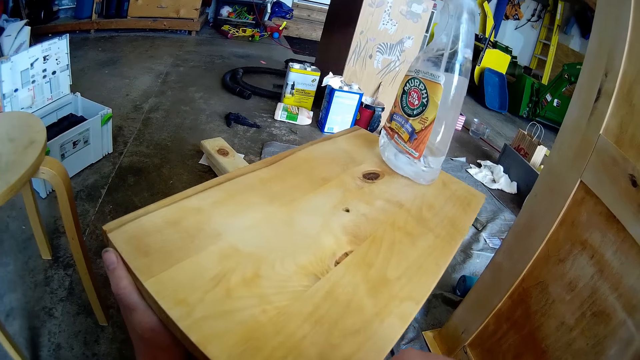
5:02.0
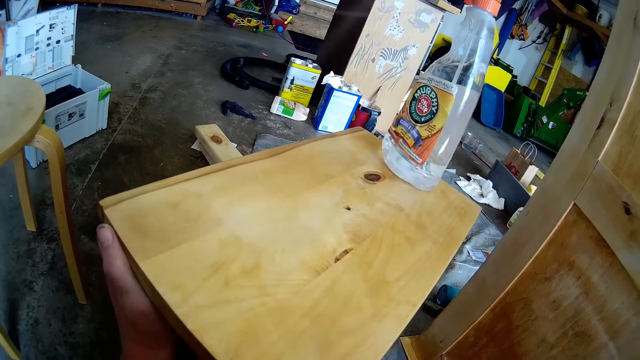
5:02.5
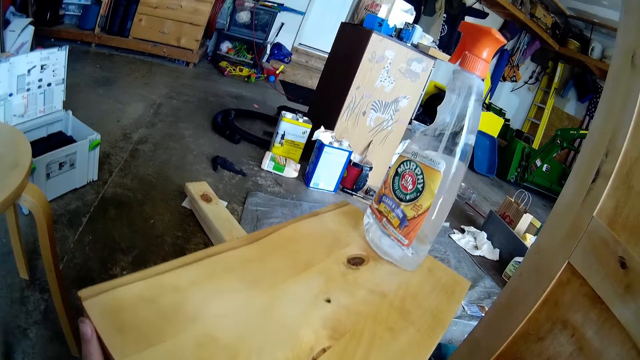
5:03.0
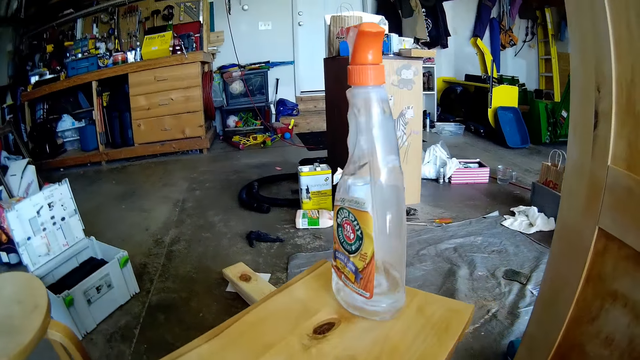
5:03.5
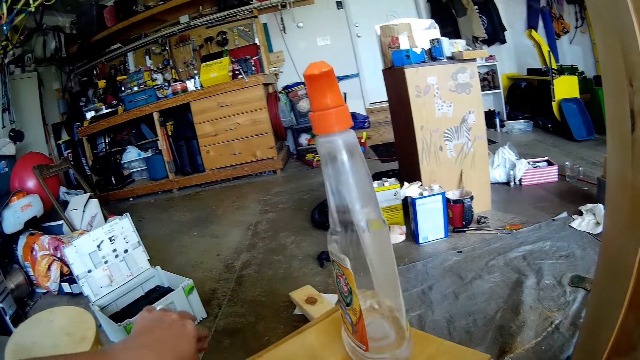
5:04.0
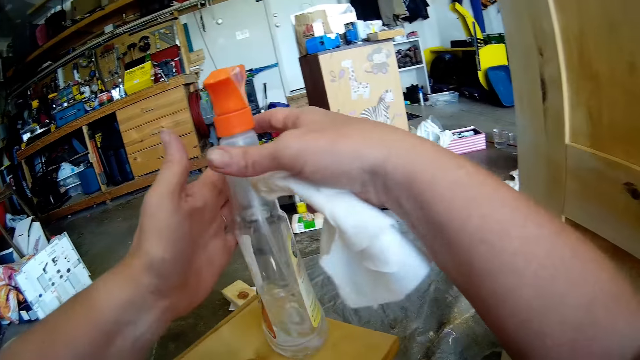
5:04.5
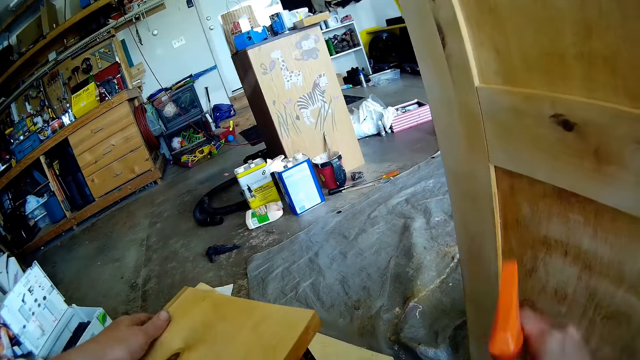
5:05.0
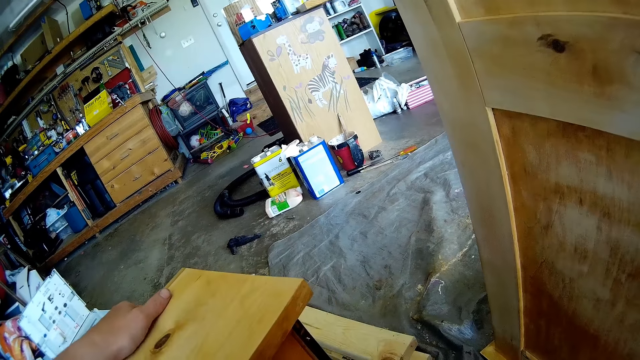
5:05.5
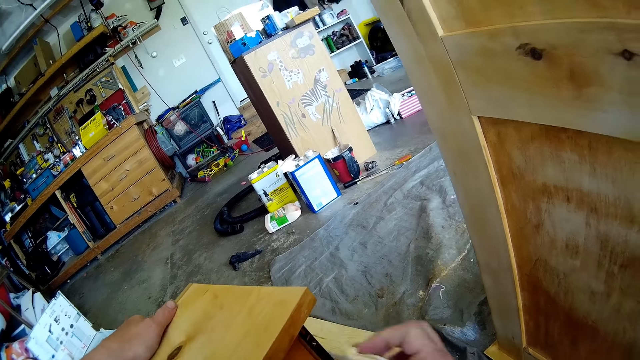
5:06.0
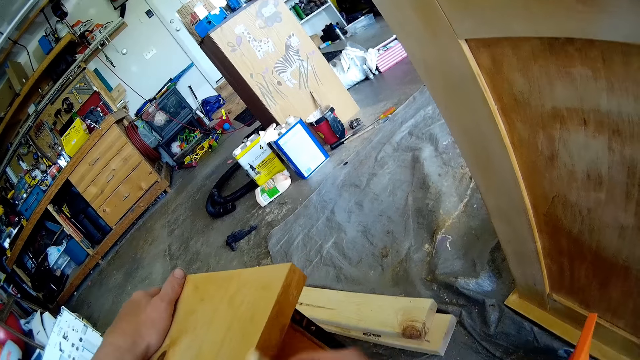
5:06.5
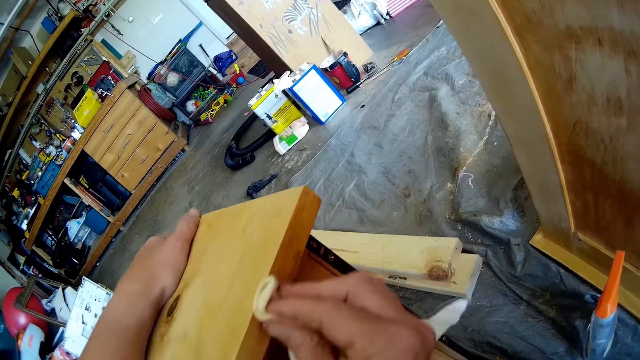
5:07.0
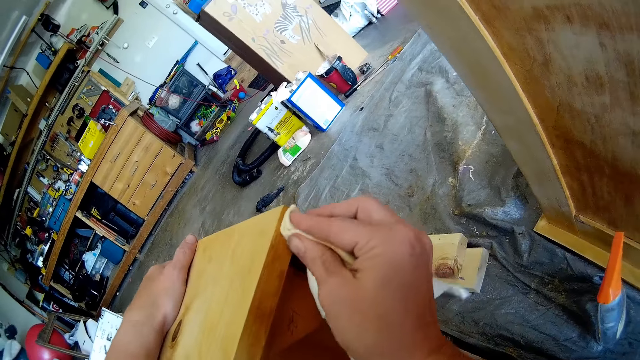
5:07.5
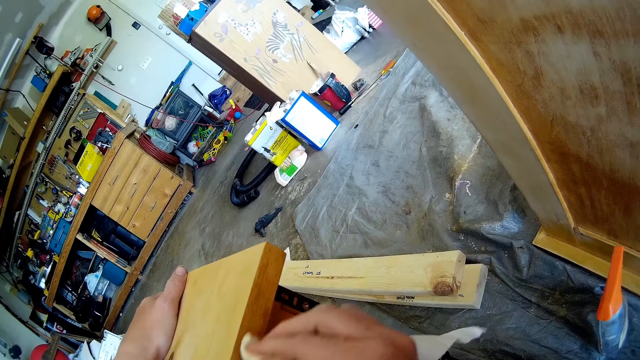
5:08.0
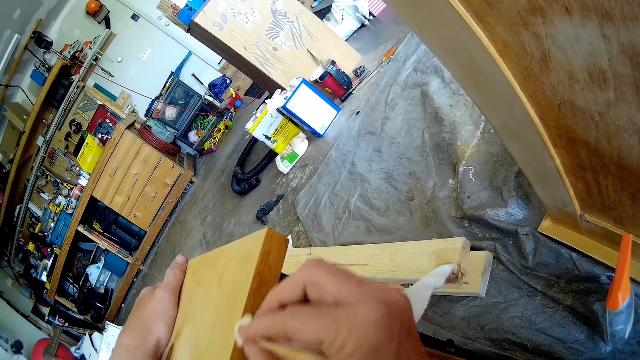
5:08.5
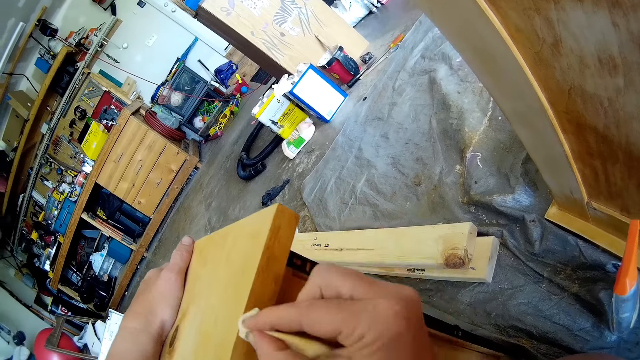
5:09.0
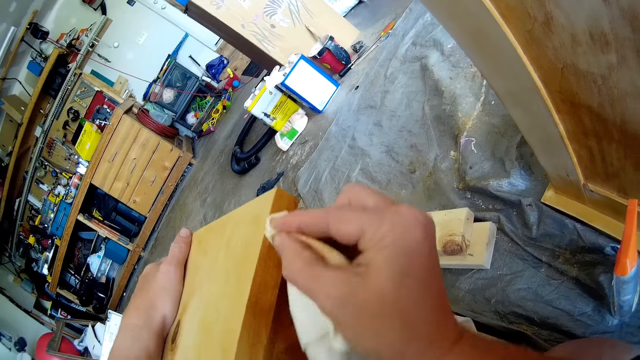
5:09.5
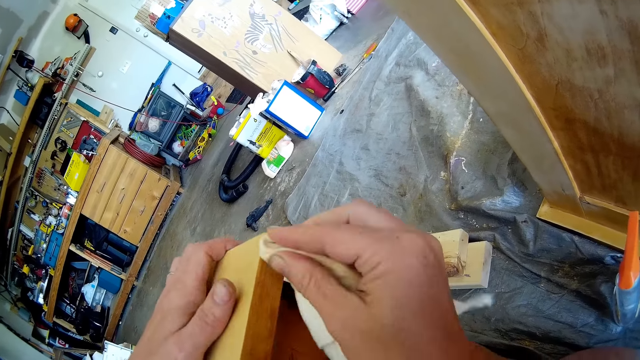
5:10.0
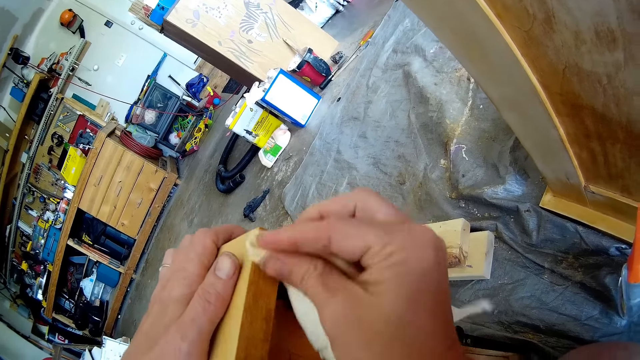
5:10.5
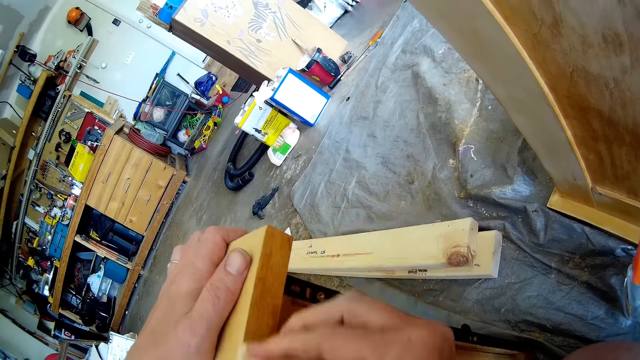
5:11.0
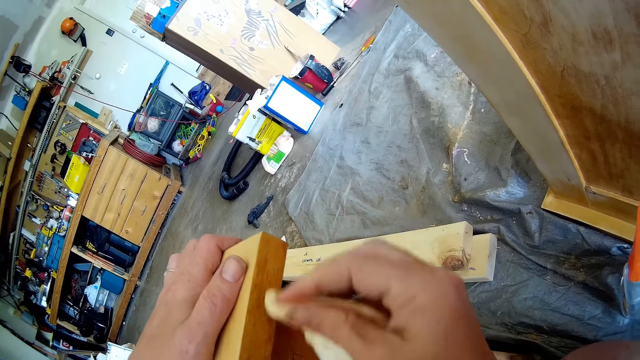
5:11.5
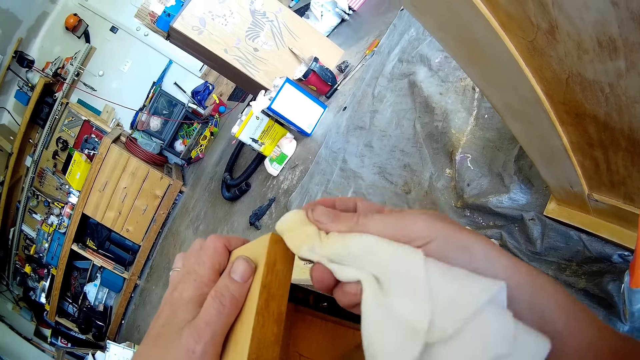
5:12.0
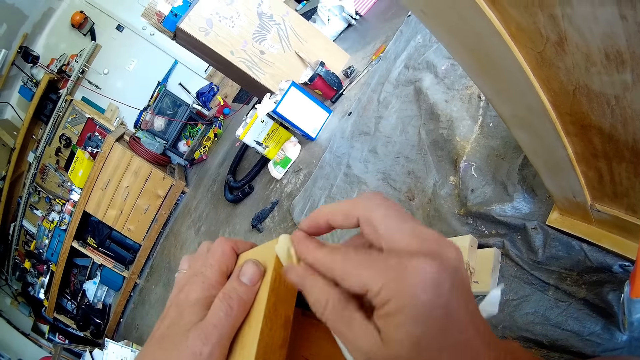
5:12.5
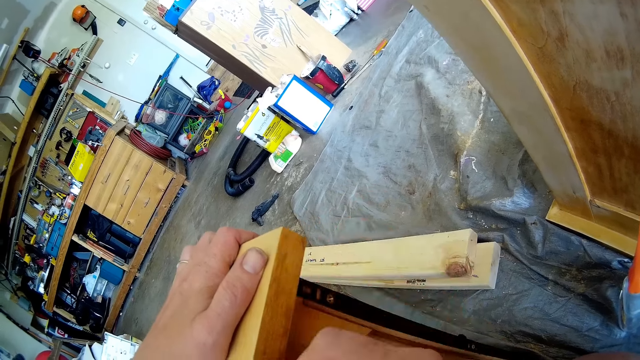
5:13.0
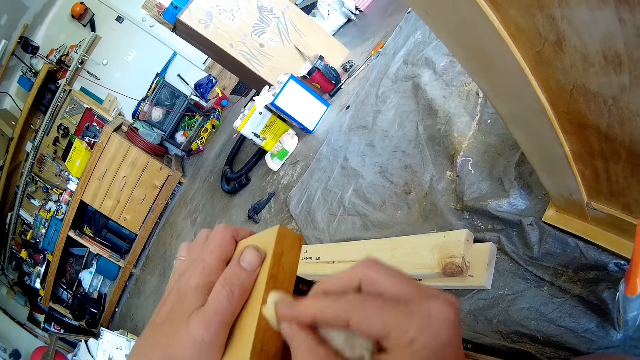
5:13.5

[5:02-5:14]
The camera wearer picks up a wooden furniture cleaning spray from the drawer with her right hand. She places a hand on the drawer. She wipes the wooden surface with a kitchen towel.

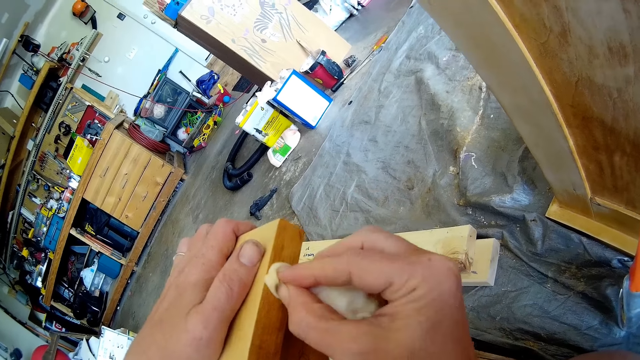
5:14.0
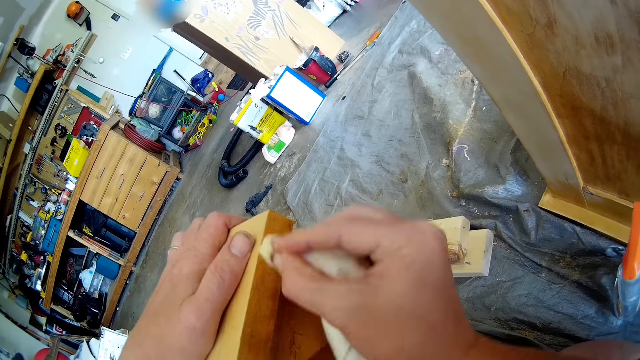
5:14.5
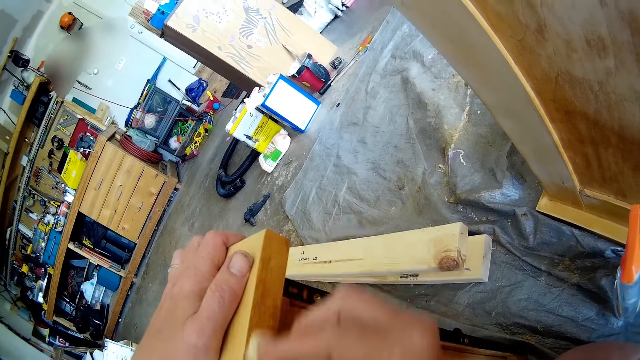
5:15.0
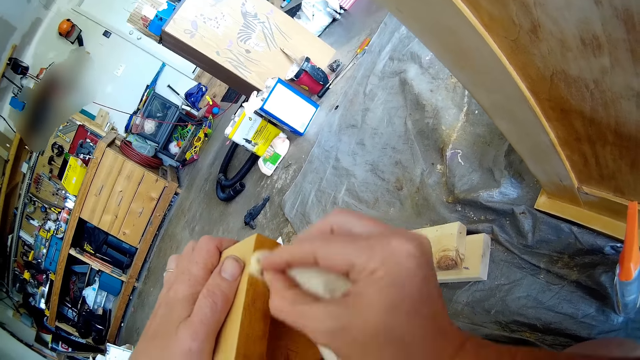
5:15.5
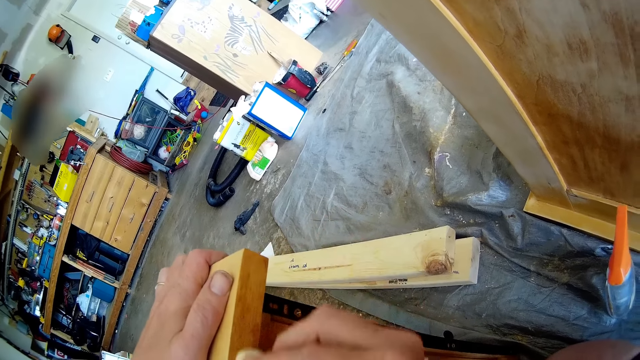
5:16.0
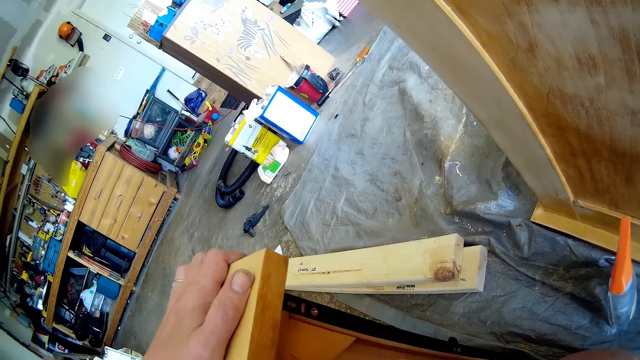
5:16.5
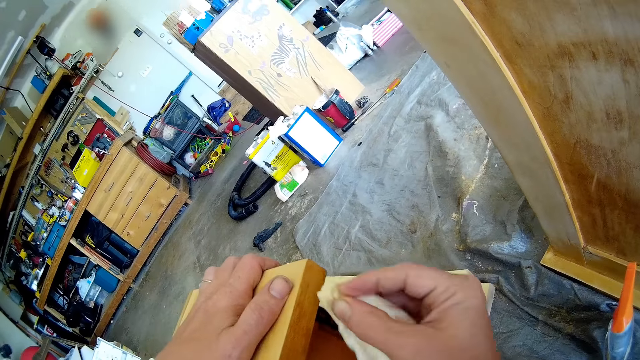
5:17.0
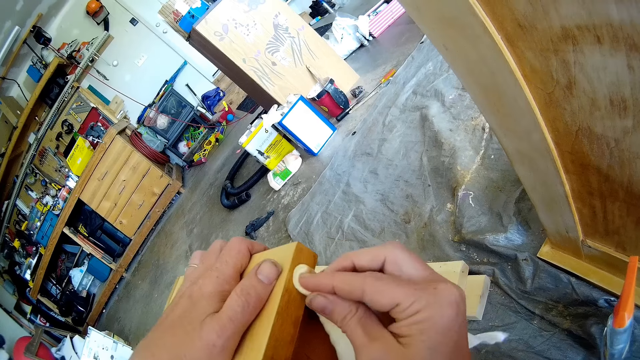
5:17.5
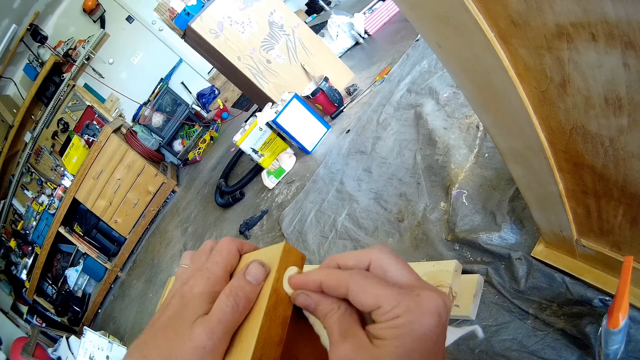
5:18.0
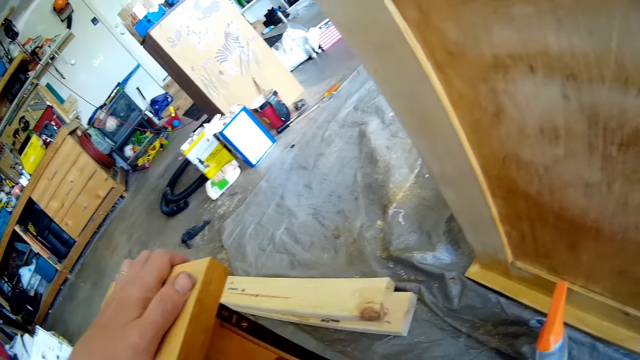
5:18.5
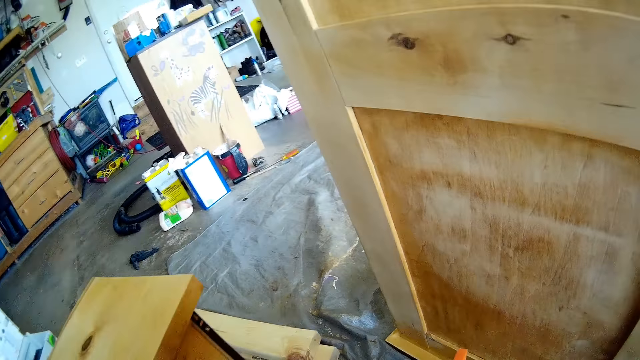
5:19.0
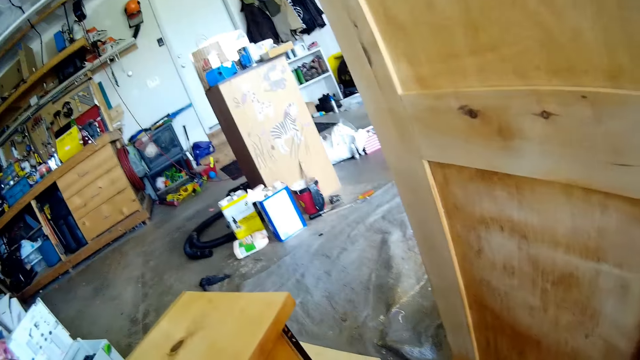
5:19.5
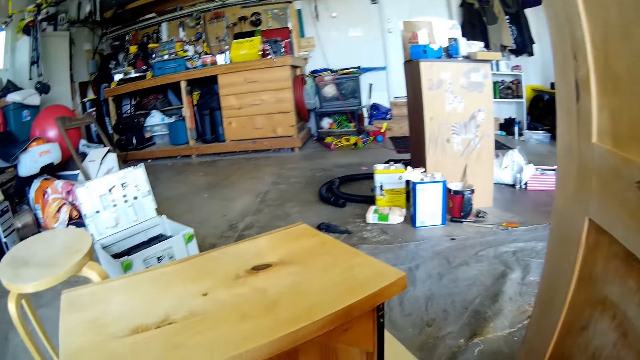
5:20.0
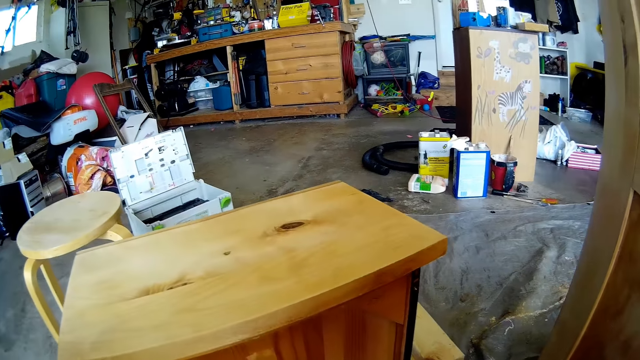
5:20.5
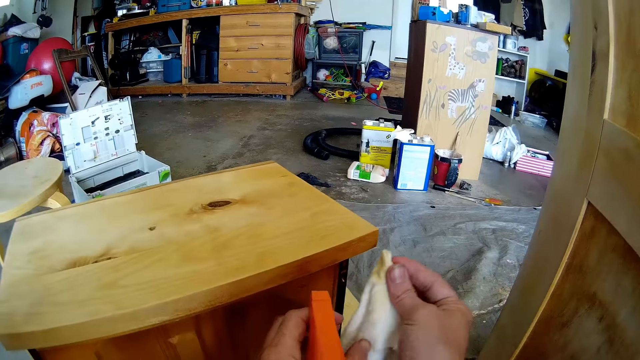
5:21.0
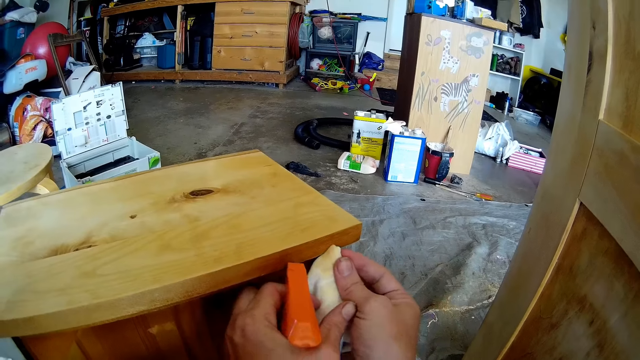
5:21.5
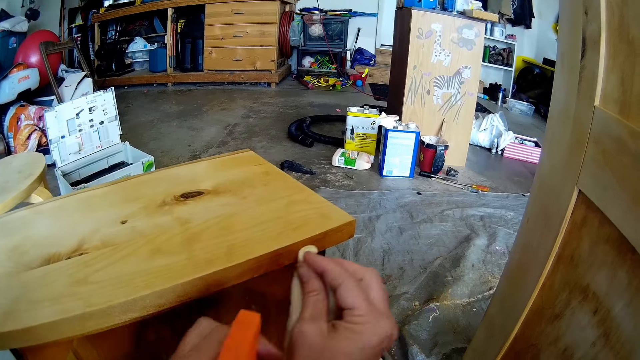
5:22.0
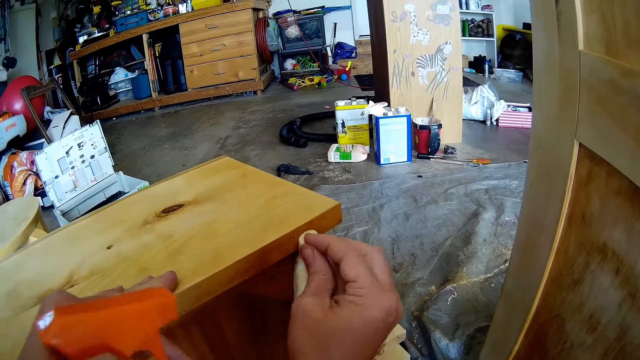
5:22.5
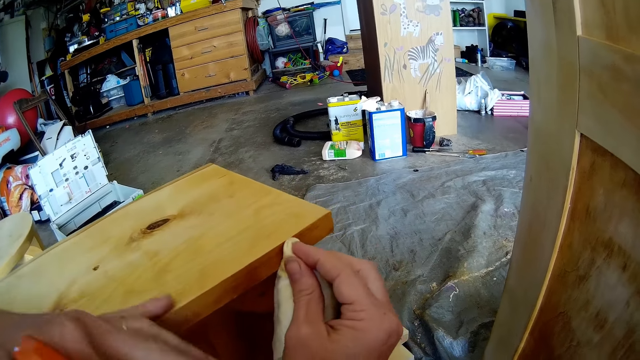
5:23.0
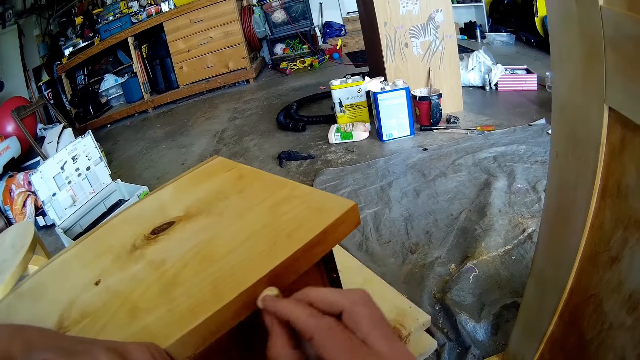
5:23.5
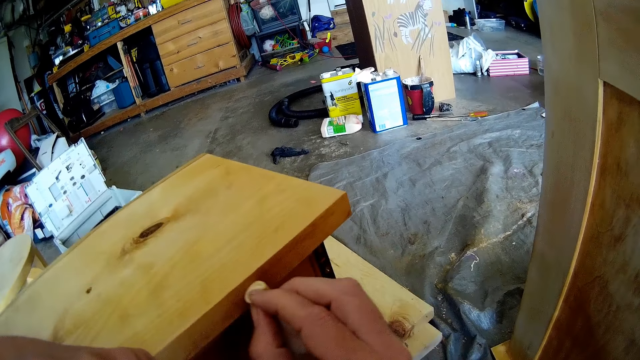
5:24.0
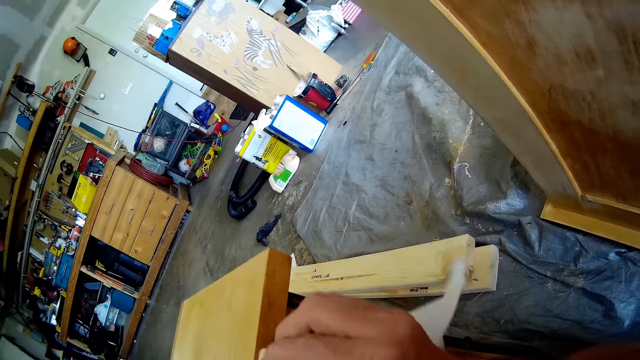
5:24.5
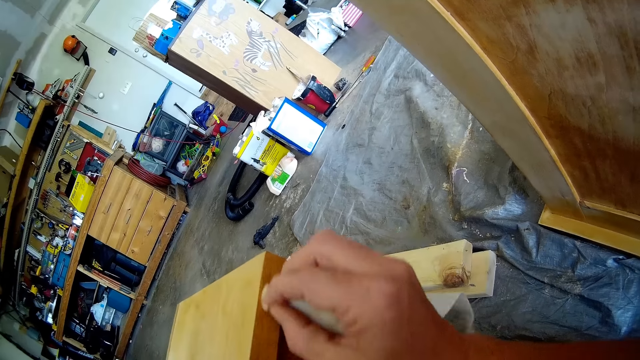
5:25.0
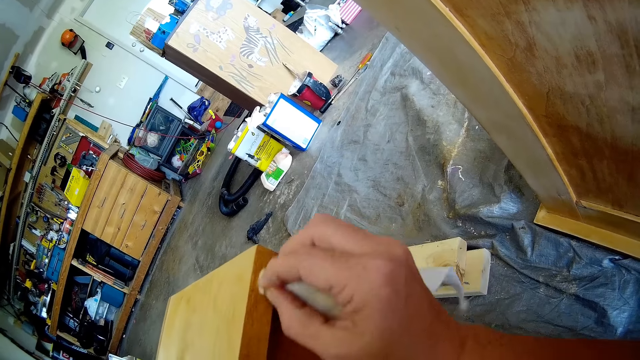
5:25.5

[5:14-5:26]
The camera wearer sprays the drawer with a spray. They wipe the drawer with a cloth.
